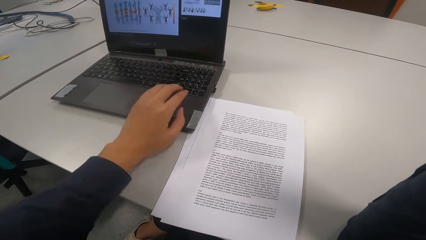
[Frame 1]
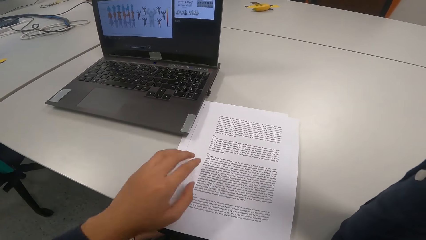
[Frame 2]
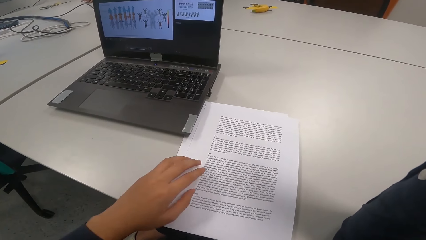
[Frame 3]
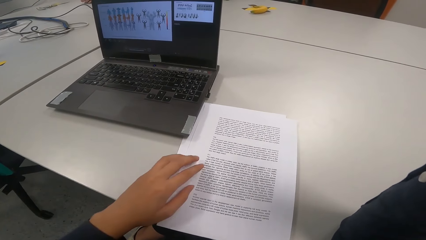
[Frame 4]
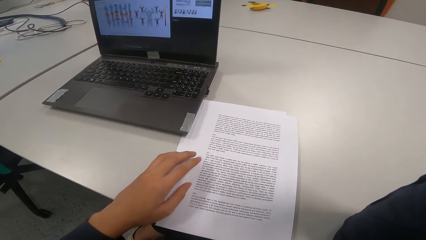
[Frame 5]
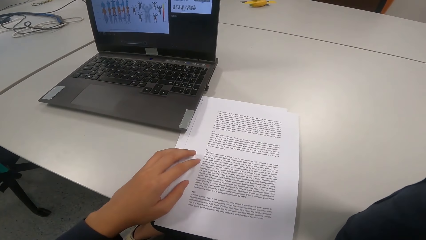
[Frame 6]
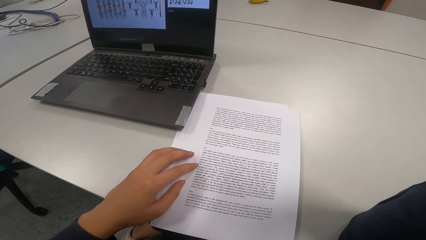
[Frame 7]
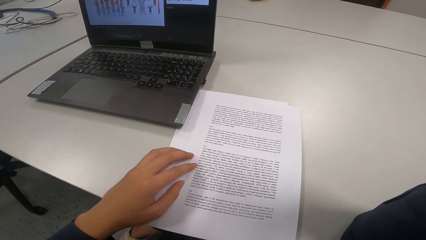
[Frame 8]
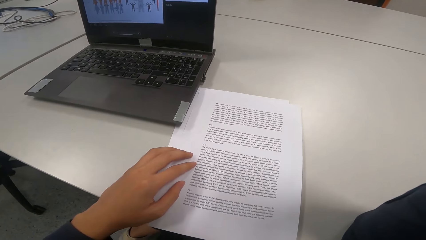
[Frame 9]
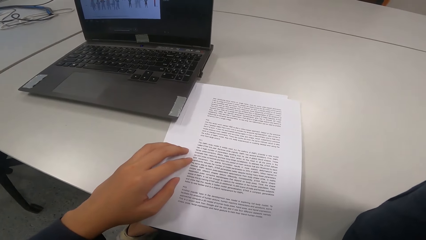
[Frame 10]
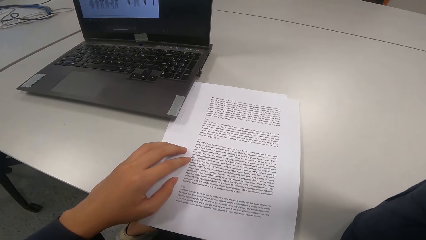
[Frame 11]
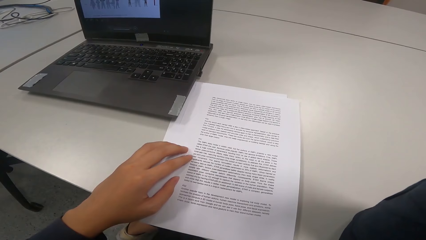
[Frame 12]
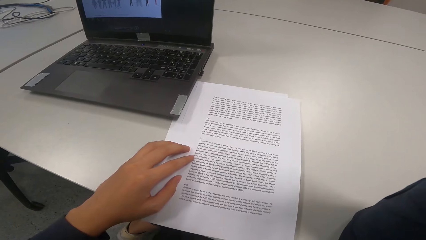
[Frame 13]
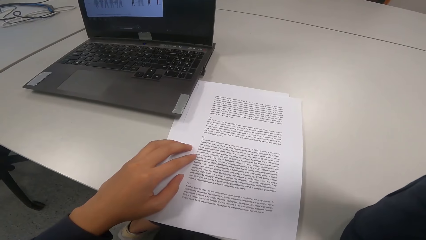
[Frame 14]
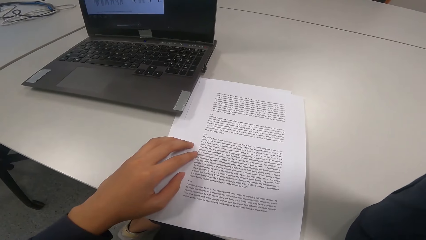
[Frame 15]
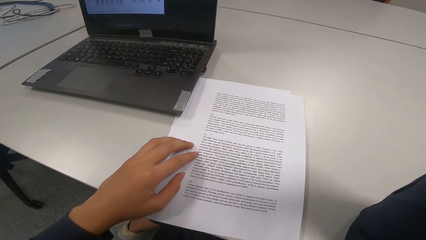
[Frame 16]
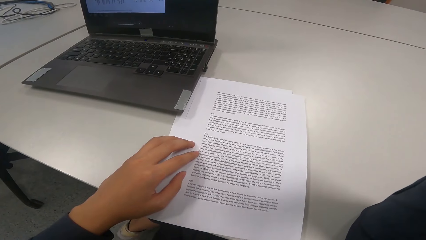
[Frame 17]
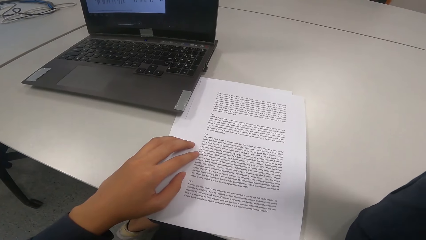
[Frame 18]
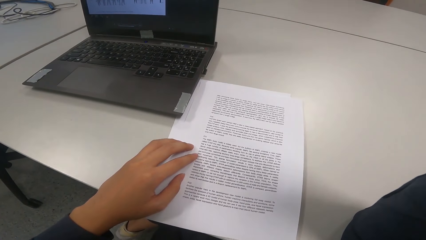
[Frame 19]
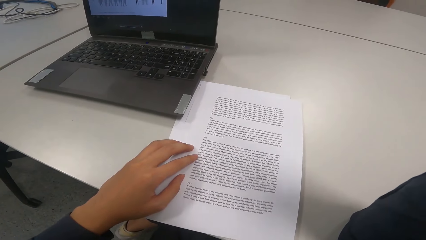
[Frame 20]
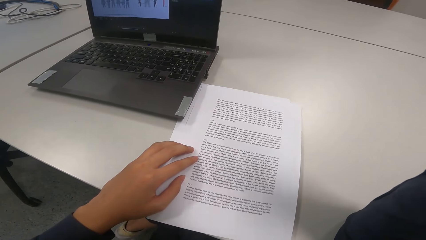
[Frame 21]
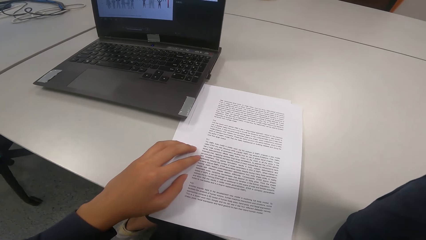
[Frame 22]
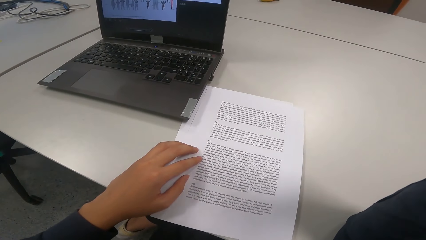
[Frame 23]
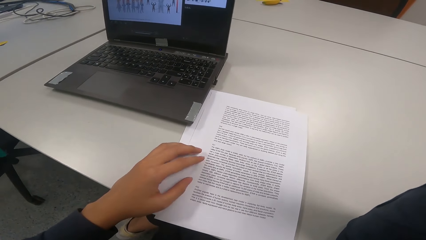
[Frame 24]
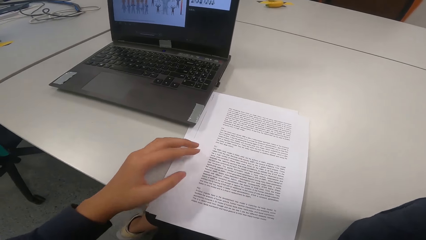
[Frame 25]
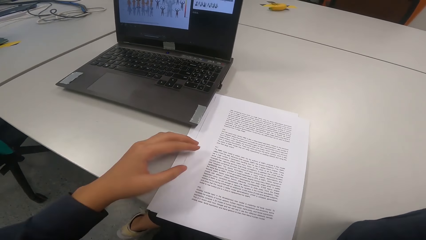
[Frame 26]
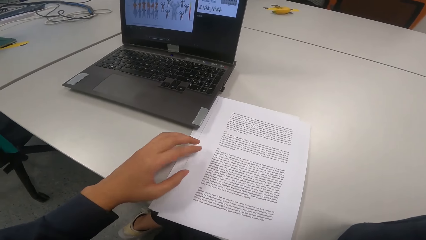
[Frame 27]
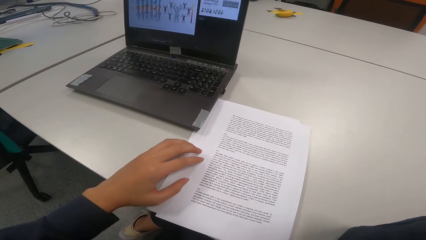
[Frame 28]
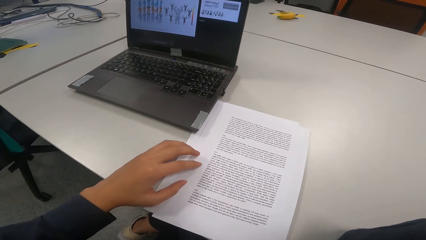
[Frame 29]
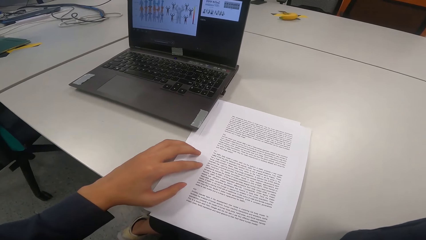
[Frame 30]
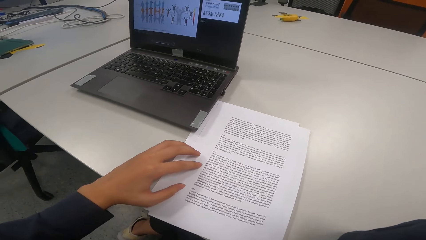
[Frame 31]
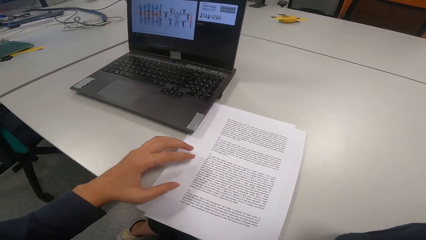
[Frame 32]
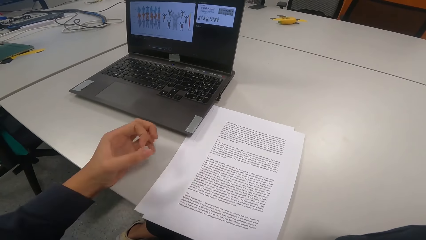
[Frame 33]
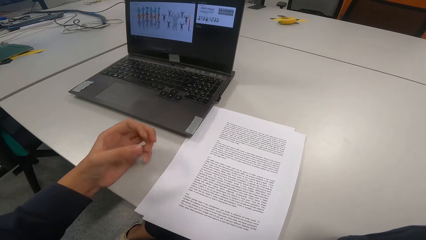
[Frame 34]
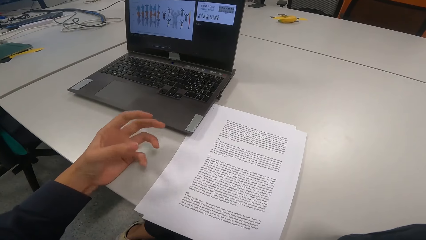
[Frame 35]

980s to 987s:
The camera wearer touches the papers.

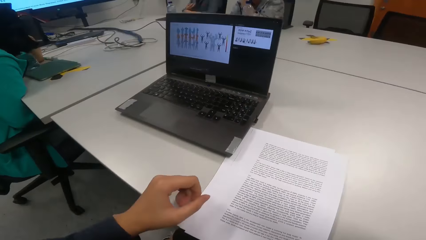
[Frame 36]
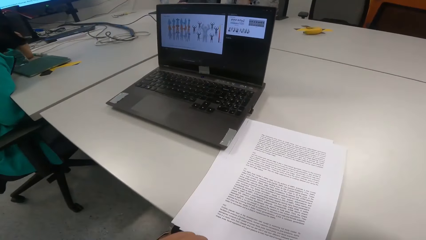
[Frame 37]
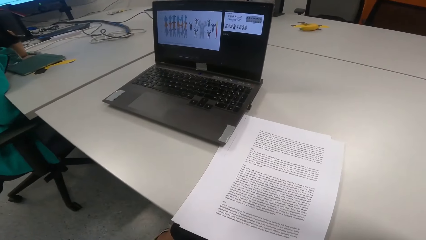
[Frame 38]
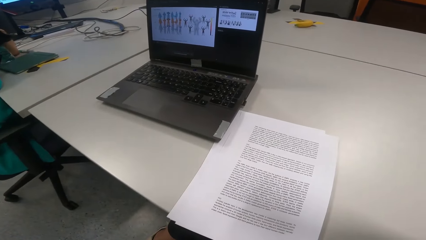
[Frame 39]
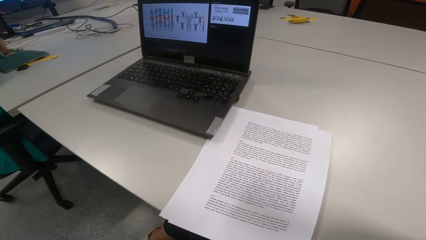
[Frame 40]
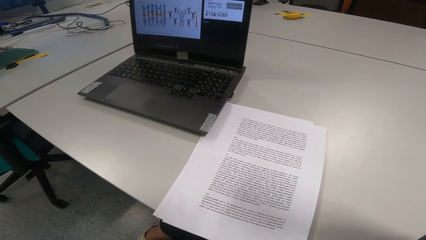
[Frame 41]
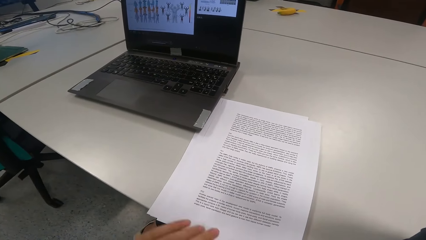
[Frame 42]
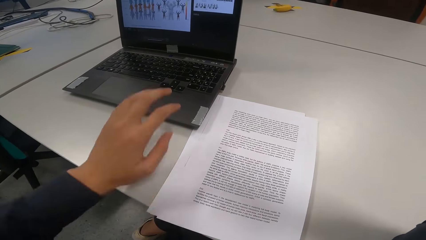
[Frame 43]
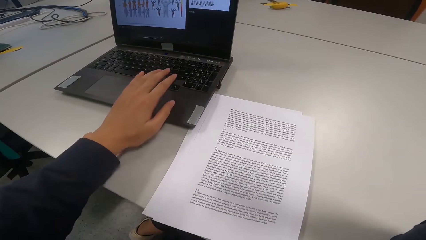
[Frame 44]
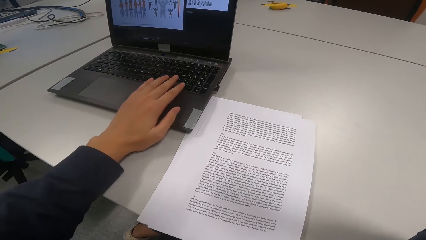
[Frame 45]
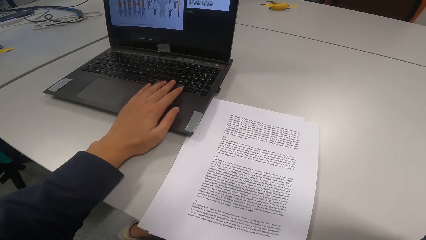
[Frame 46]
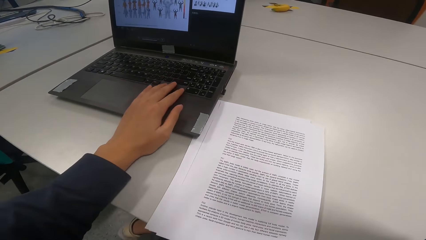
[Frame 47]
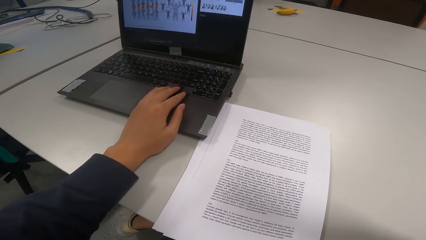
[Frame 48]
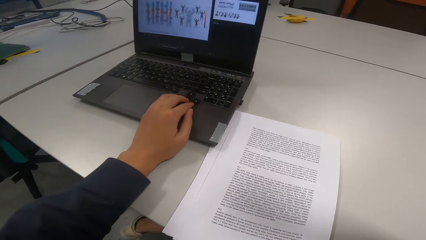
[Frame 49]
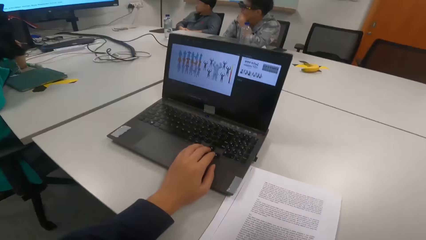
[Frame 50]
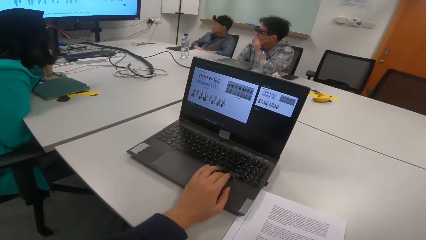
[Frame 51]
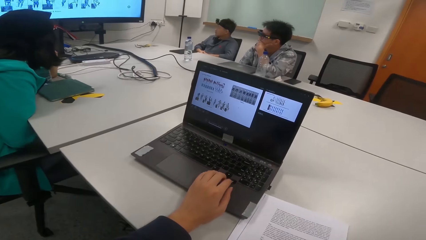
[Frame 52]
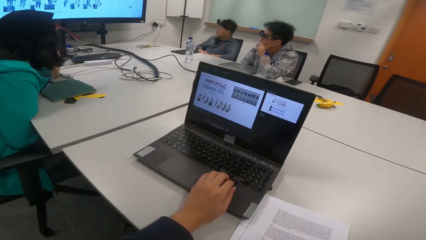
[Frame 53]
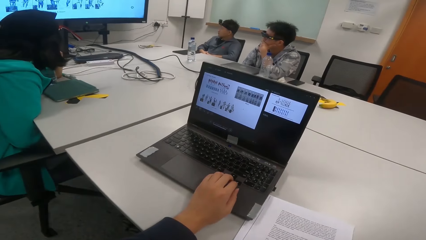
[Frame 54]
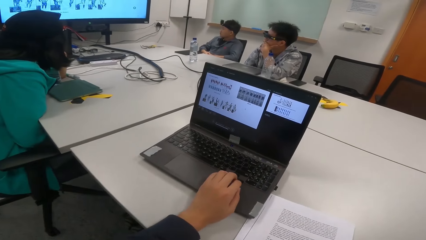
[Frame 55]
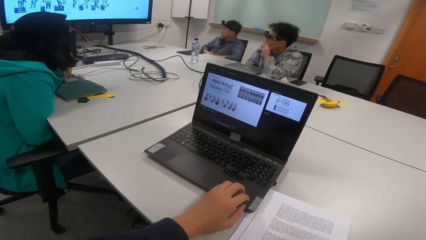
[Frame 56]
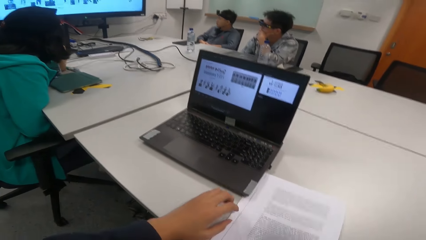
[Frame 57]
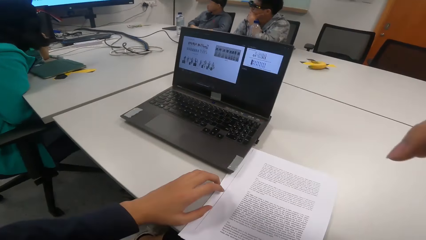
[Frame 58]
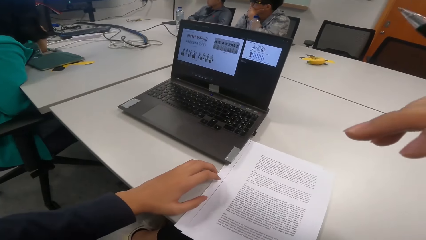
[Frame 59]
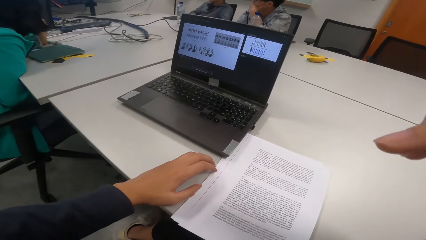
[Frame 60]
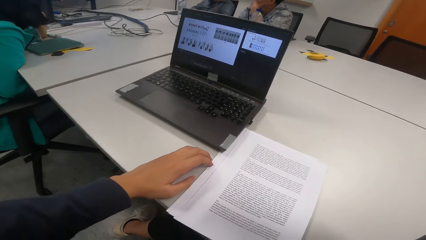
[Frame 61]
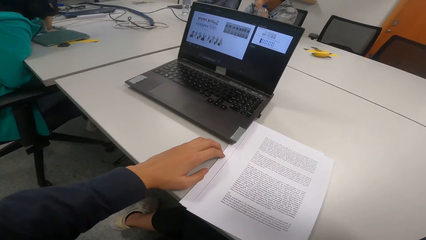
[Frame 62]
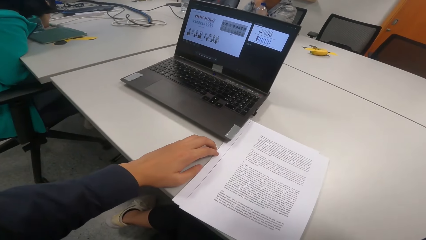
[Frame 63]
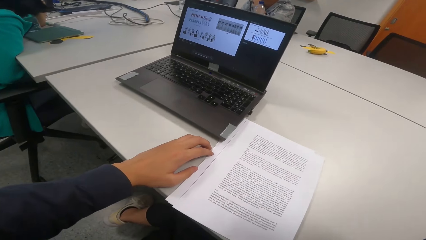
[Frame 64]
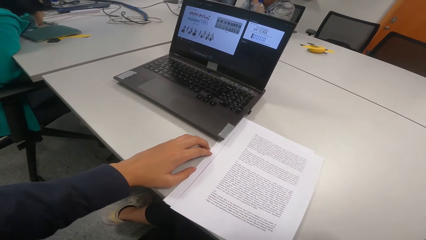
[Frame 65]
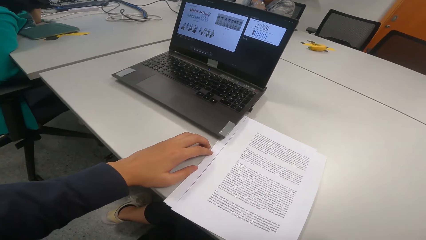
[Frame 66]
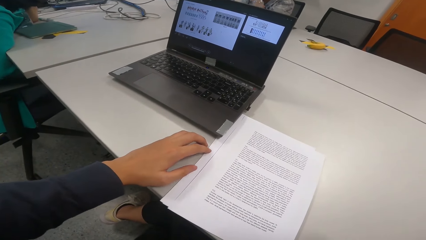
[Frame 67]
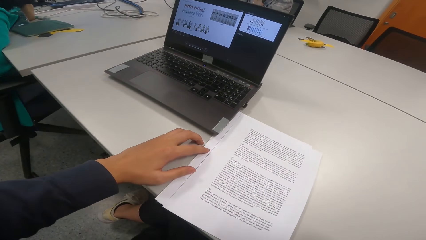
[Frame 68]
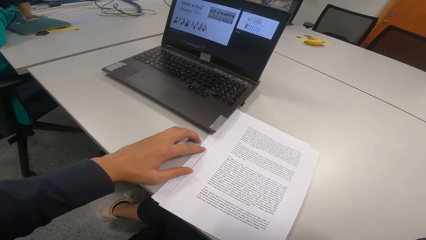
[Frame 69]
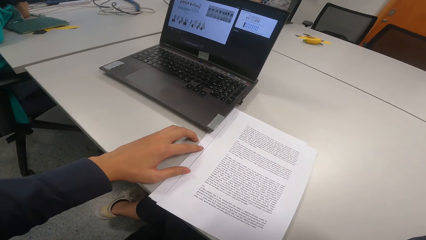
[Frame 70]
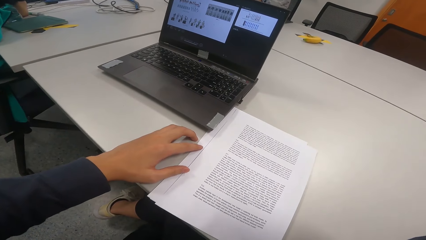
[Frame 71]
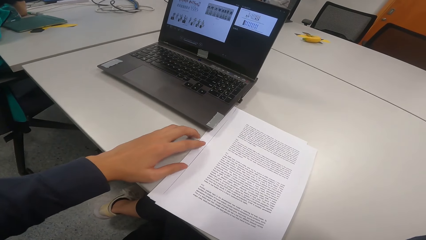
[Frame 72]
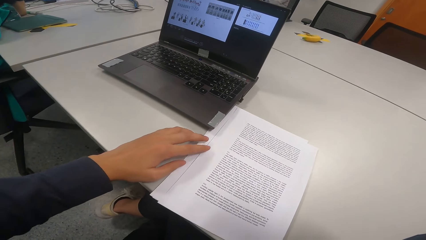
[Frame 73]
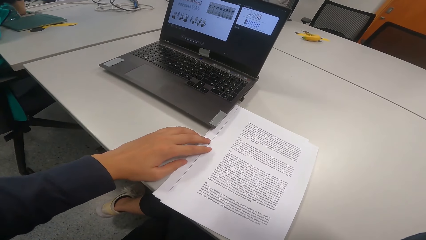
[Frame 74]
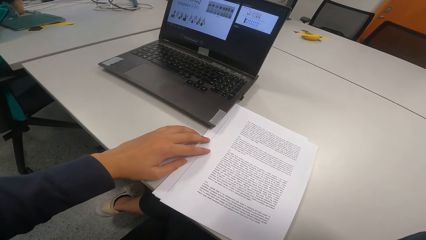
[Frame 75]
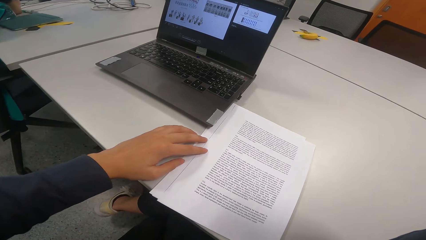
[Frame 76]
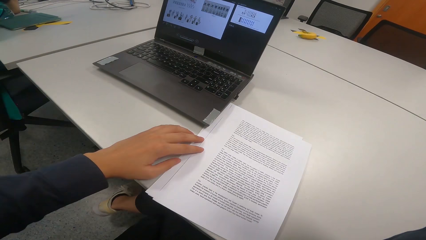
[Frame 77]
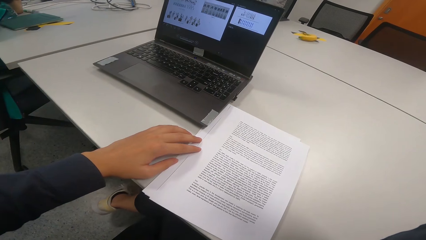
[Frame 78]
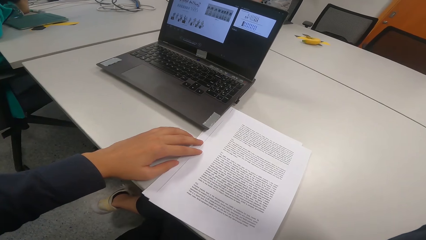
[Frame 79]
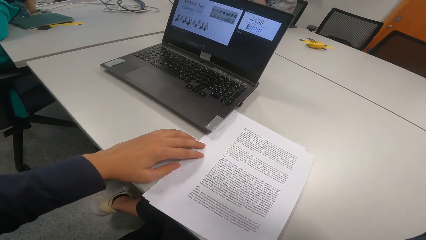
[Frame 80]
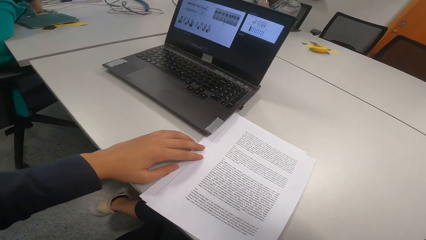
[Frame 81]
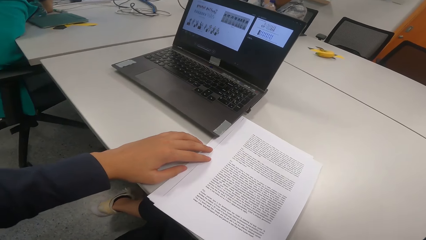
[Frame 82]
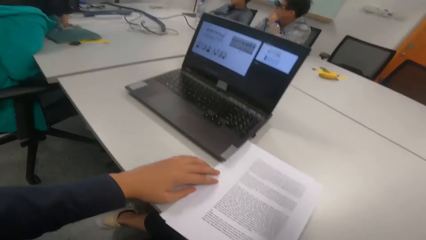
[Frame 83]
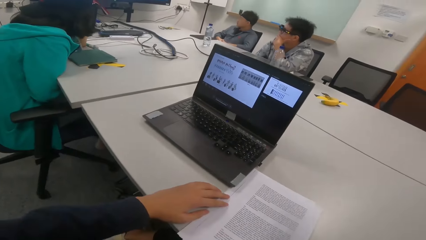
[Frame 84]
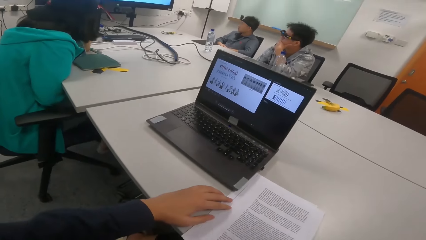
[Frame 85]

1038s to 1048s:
The camera wearer operates the laptop. They touch the laptop. They read a presentation.
